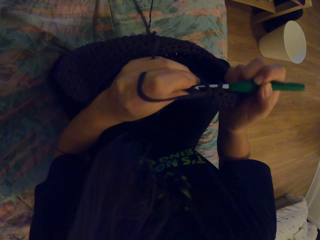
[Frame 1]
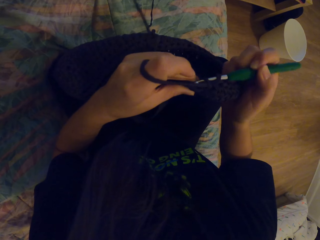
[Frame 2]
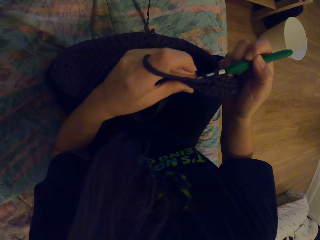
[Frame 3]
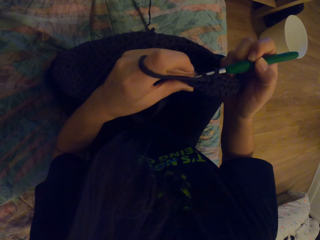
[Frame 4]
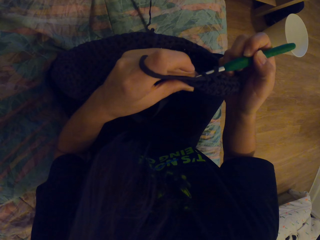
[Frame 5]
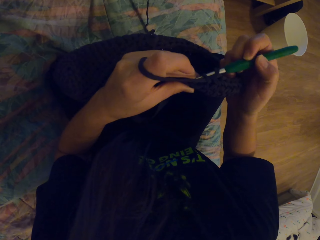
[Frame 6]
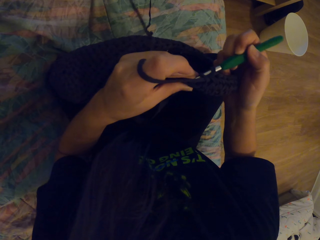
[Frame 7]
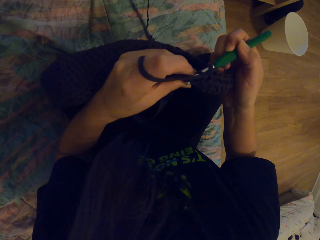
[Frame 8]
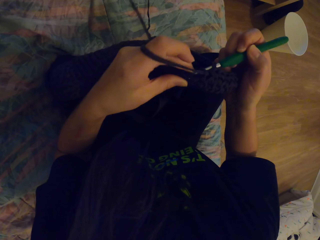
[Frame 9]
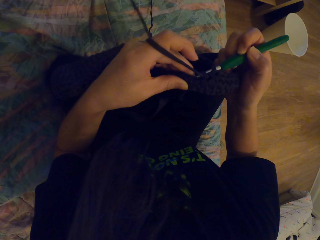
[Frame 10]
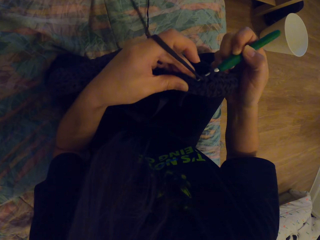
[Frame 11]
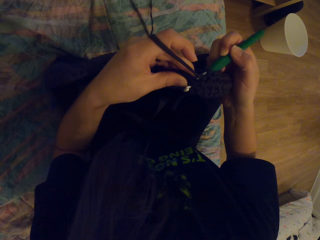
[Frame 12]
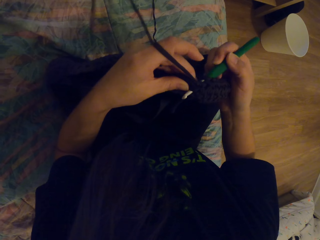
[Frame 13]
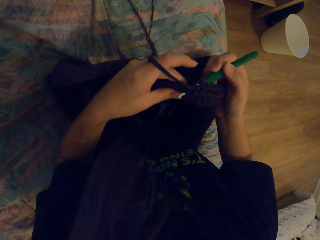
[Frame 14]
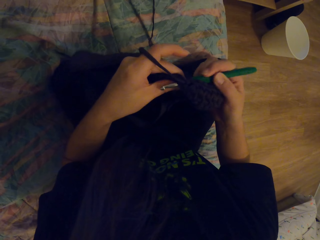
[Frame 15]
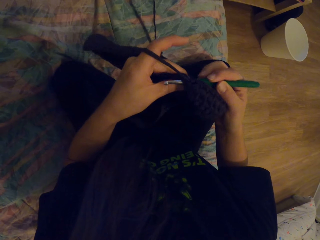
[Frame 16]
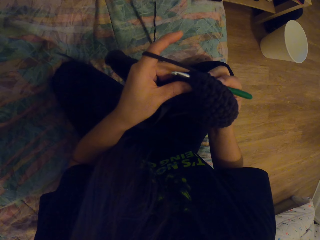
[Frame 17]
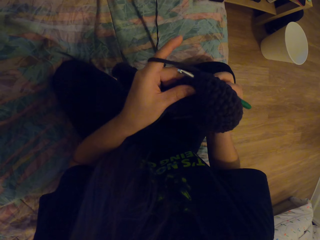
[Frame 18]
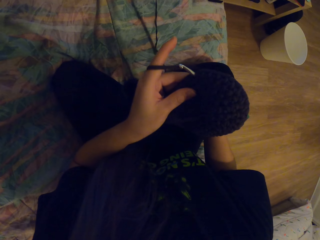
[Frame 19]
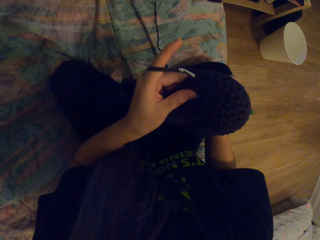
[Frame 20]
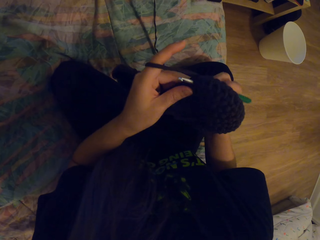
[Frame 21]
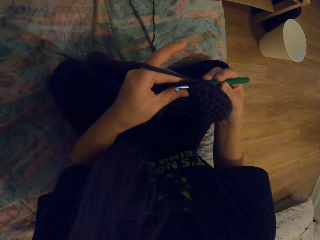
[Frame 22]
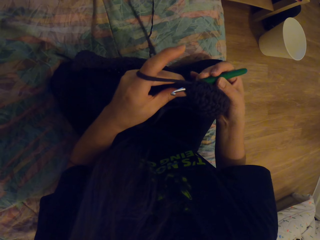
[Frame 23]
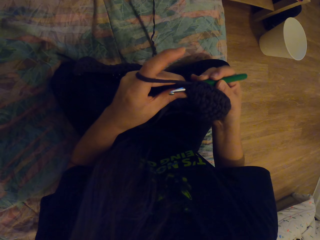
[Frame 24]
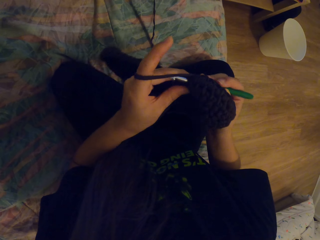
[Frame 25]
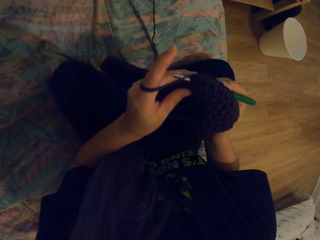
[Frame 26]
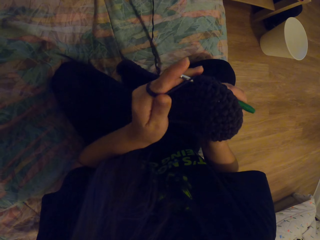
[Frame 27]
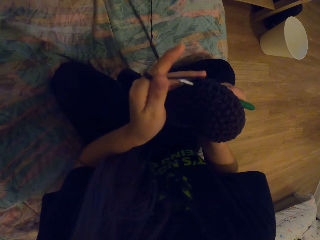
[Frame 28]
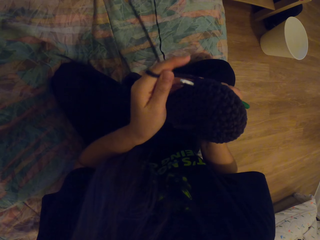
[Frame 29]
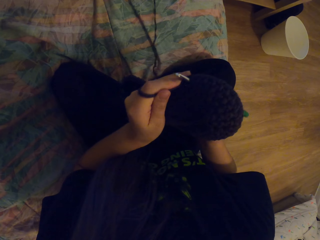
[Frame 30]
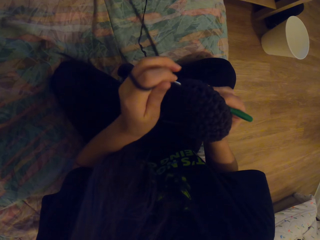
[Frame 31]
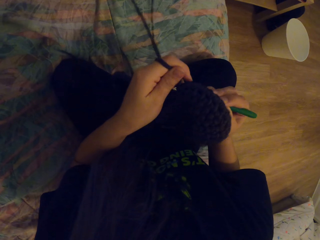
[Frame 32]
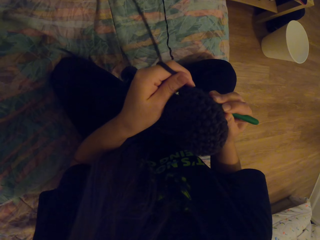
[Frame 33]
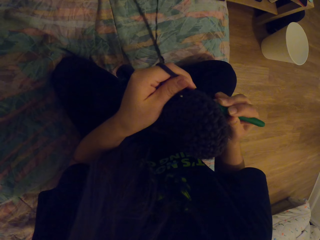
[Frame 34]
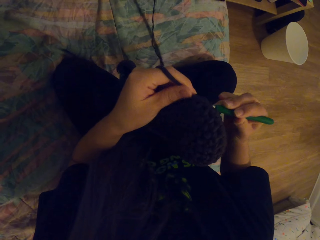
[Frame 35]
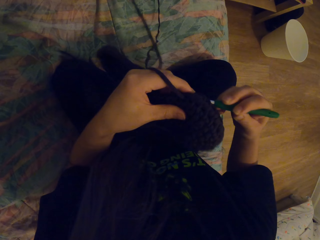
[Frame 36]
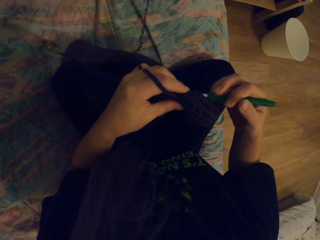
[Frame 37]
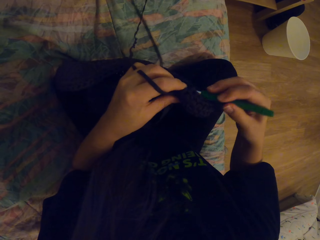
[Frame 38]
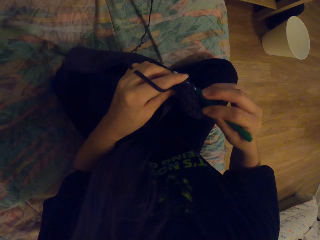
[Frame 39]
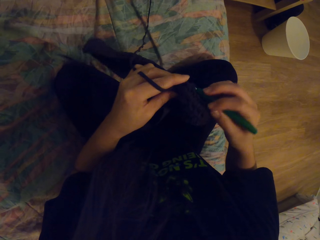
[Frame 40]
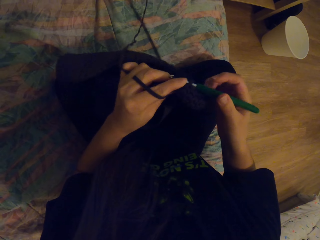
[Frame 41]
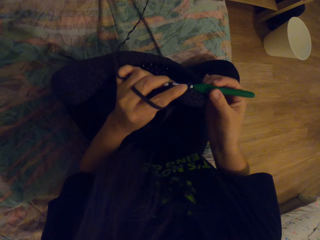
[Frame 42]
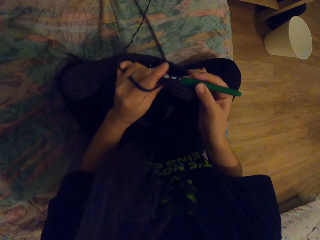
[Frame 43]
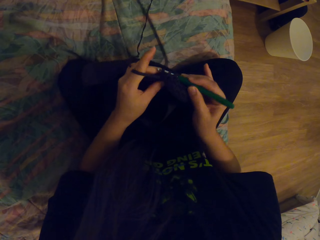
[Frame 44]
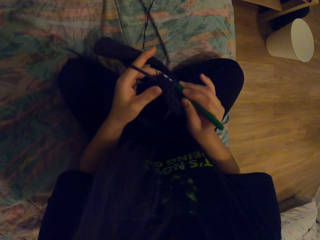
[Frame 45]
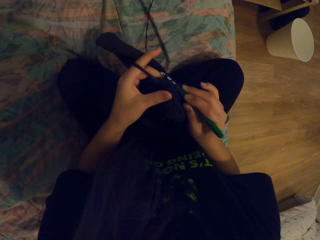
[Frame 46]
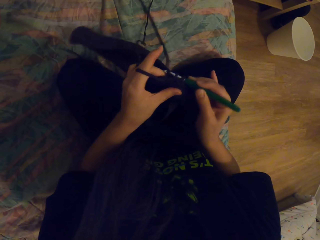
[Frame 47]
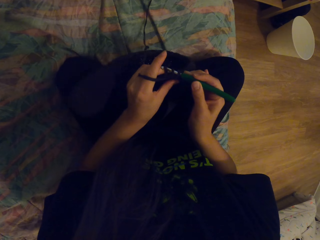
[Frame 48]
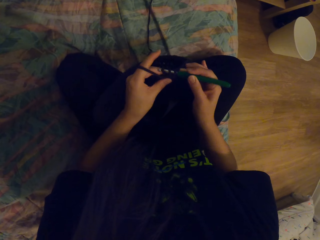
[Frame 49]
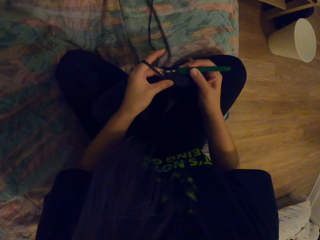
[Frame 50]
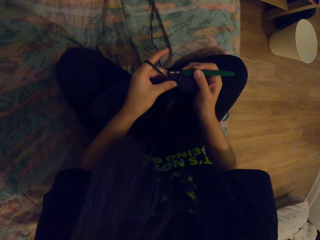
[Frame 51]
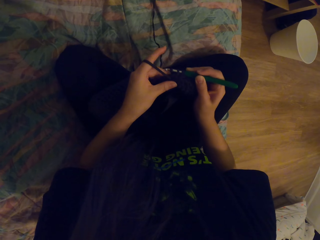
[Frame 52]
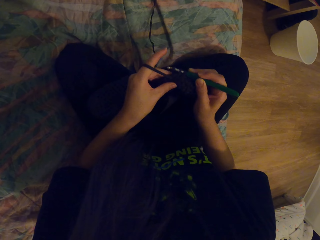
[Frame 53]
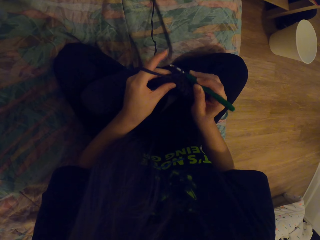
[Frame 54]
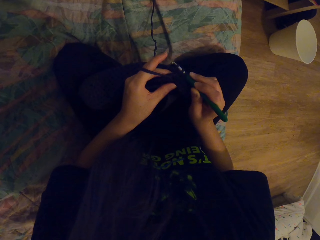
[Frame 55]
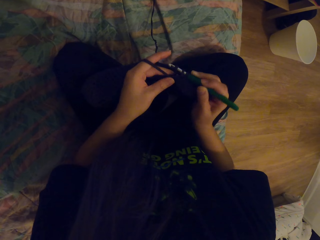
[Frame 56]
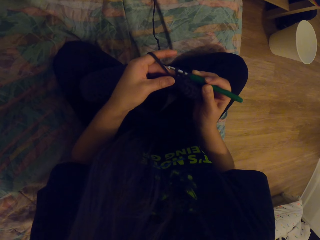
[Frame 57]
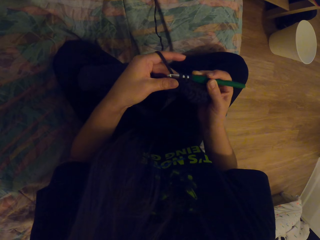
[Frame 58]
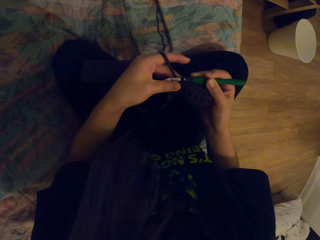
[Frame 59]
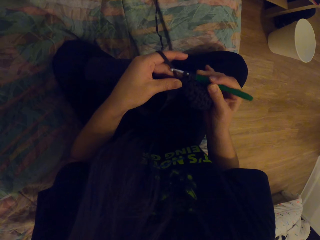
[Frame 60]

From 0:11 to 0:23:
The camera wearer crochets a fabric with a crochet hook.

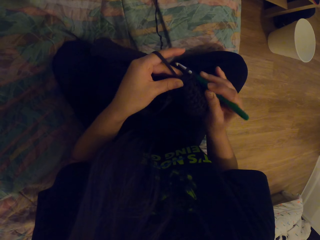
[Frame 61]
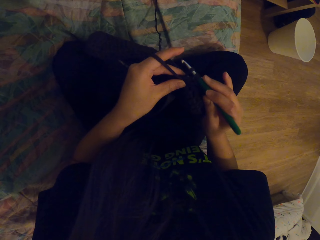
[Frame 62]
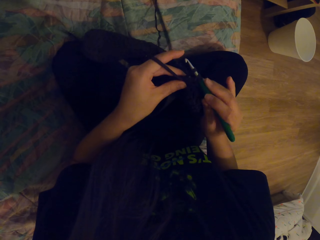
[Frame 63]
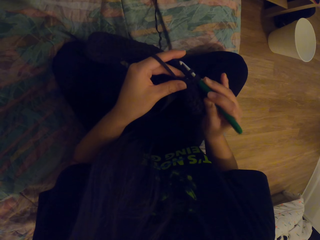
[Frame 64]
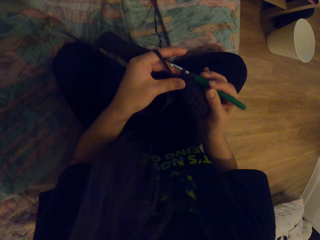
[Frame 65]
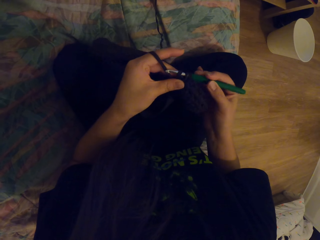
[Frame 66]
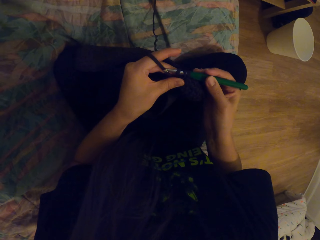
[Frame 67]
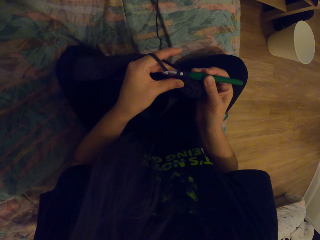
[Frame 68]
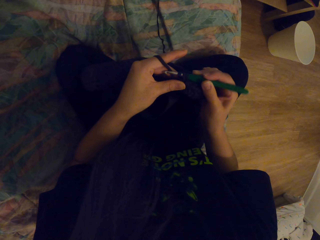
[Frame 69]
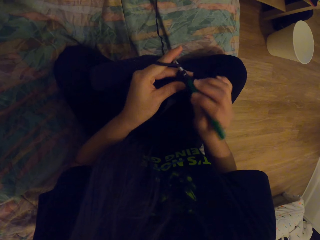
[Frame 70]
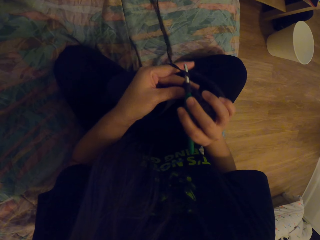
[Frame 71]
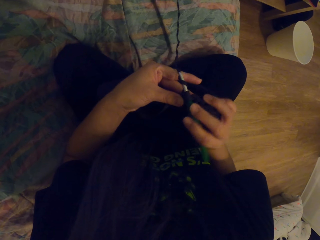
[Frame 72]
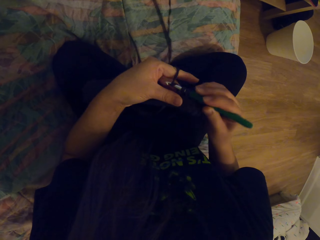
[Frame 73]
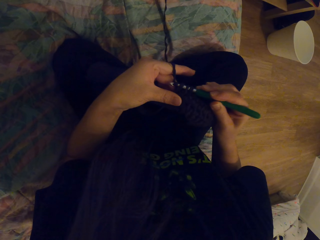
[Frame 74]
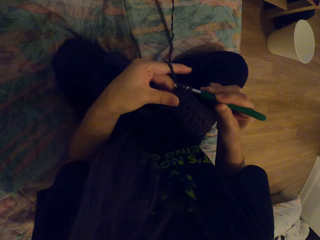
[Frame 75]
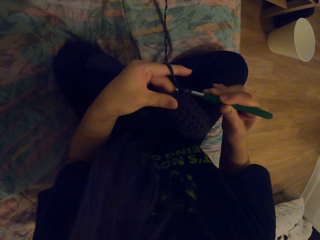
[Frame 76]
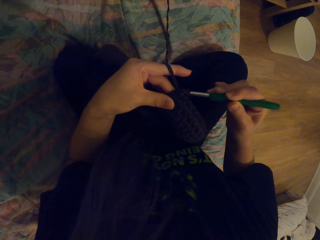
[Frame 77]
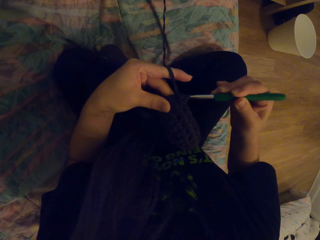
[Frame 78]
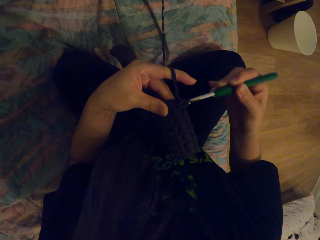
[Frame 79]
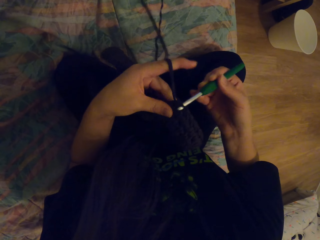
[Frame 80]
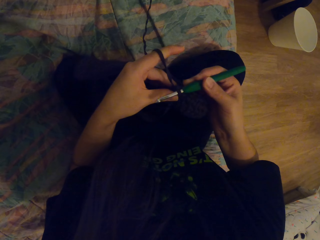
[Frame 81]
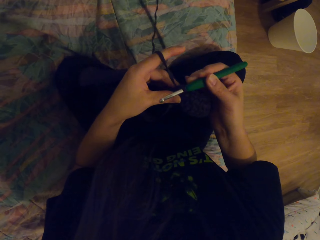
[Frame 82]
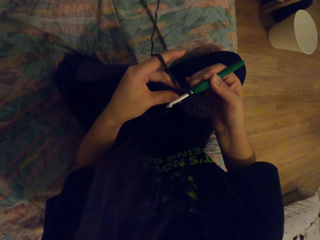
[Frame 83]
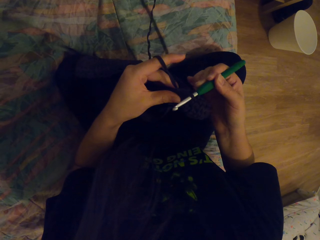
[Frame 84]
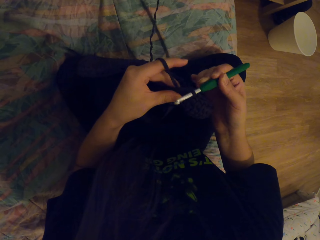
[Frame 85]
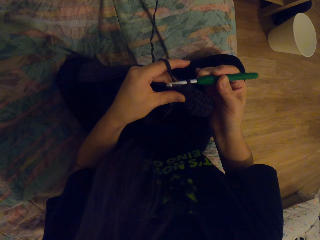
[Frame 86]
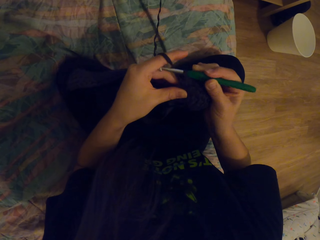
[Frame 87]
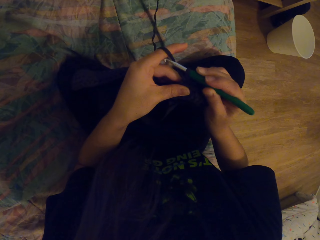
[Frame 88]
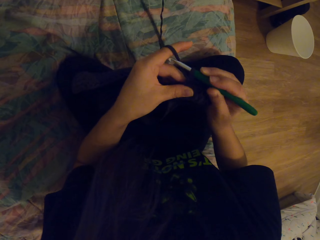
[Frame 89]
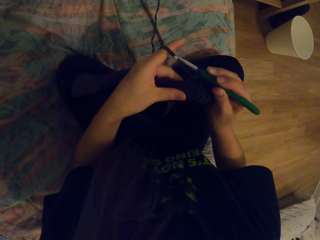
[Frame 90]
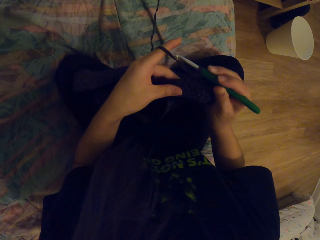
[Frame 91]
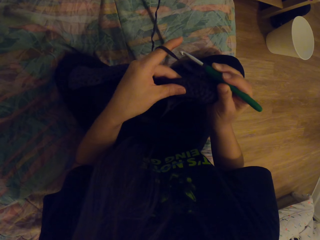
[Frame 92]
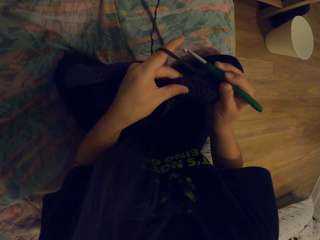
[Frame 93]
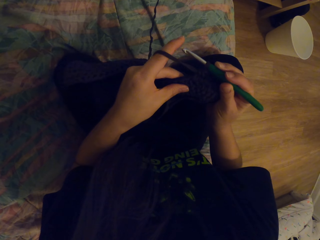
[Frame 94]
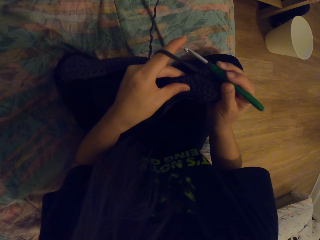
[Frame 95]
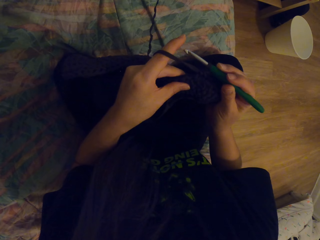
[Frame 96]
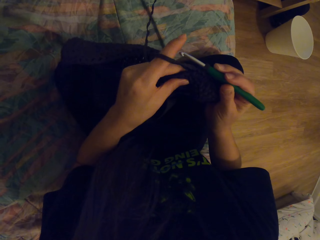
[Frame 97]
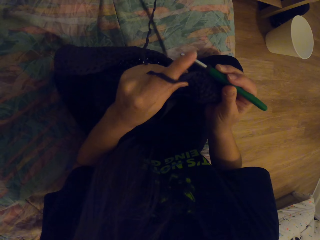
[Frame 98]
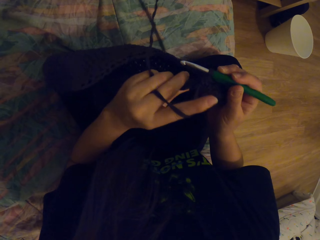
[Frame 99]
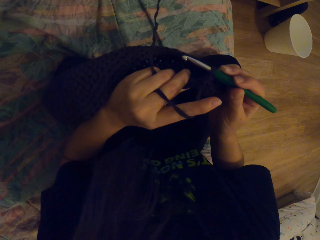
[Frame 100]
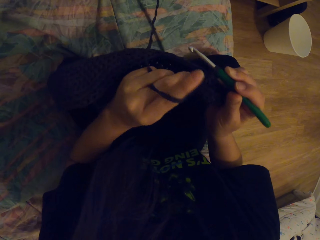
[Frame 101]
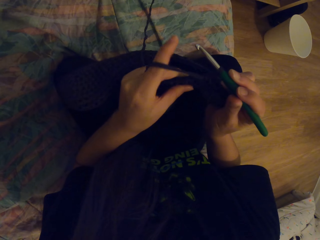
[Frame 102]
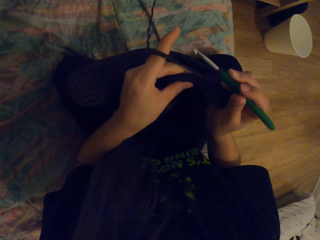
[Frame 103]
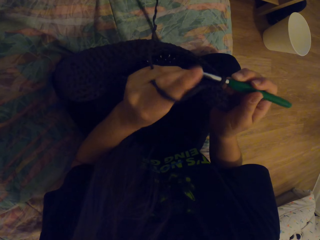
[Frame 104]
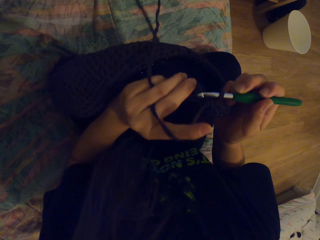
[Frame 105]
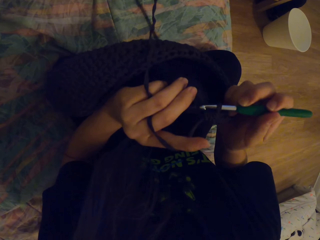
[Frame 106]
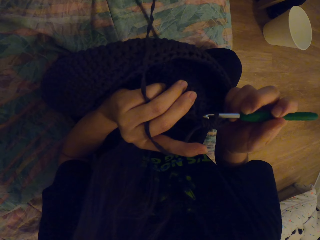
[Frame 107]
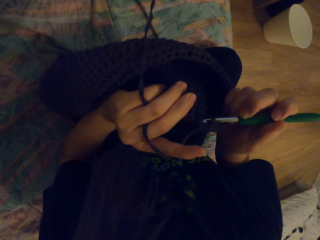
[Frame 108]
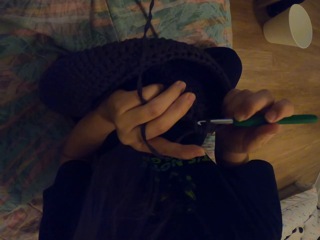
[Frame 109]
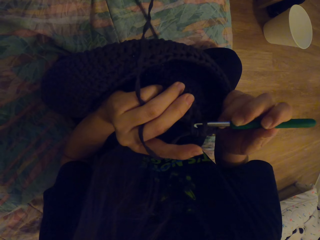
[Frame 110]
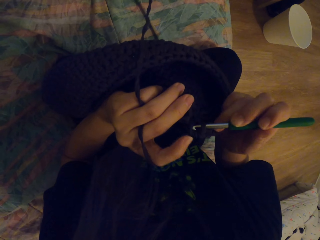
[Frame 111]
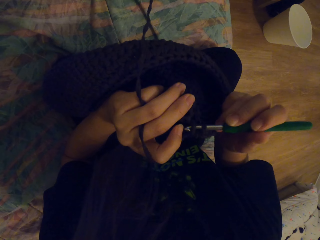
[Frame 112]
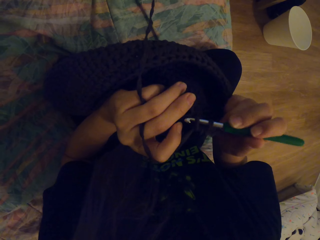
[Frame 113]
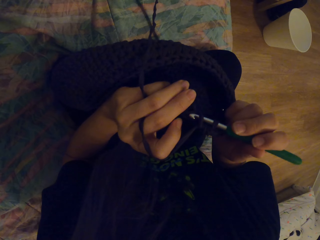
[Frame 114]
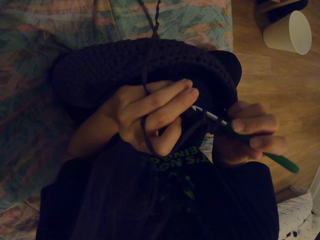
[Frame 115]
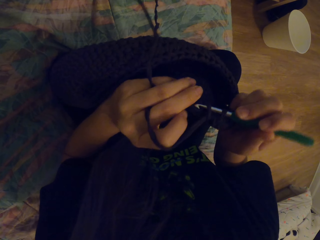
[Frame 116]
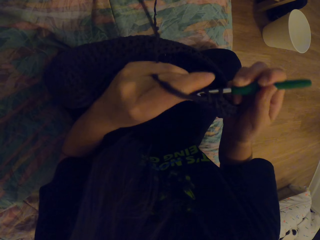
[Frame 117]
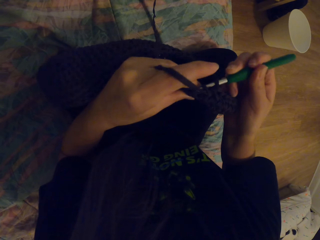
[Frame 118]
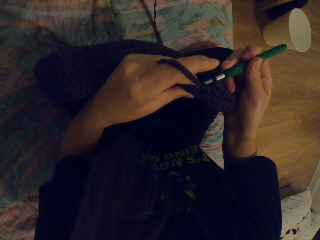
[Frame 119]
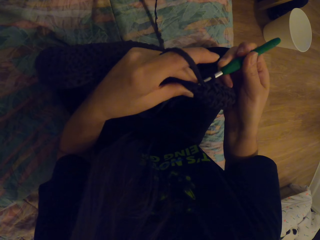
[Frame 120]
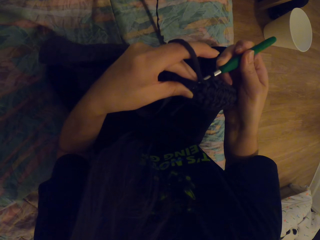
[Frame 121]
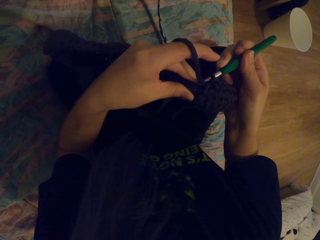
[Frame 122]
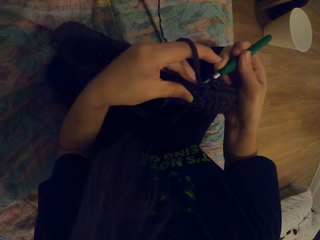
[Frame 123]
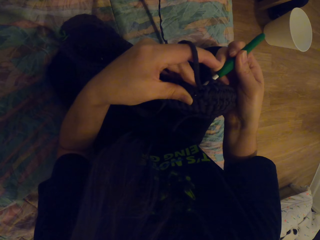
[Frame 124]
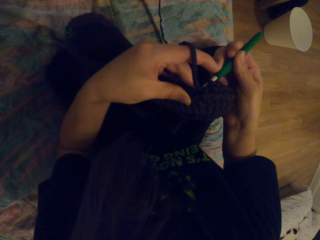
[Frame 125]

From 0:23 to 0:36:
The camera wearer coils a thread on a crochet hook. They crochet the fabric with the crochet hook.
